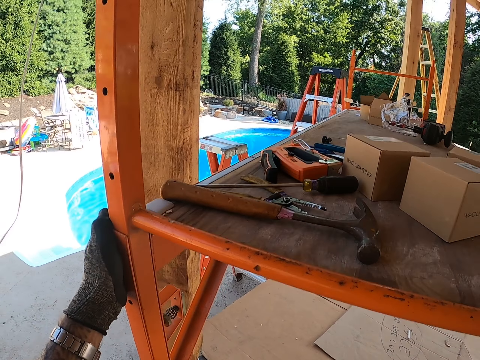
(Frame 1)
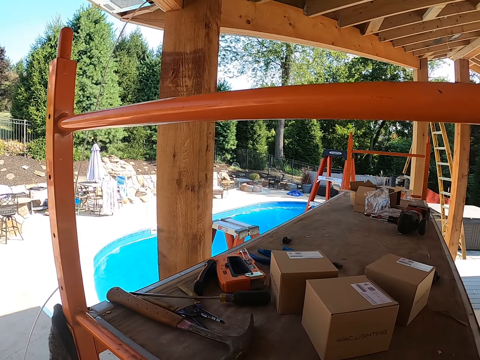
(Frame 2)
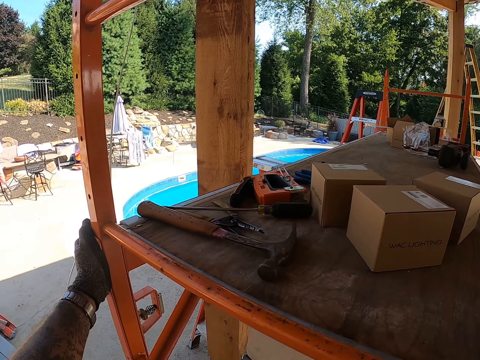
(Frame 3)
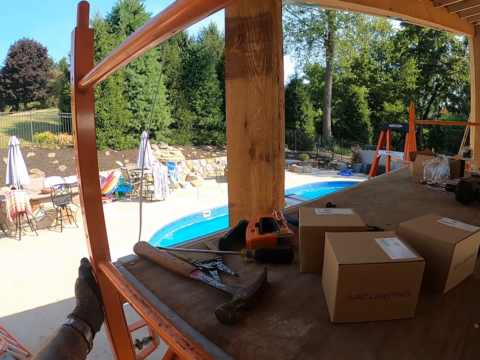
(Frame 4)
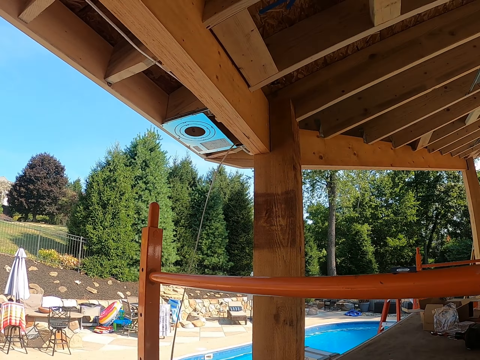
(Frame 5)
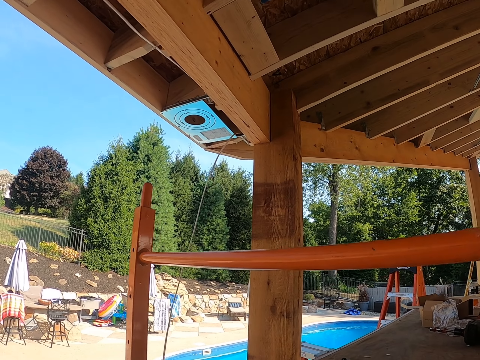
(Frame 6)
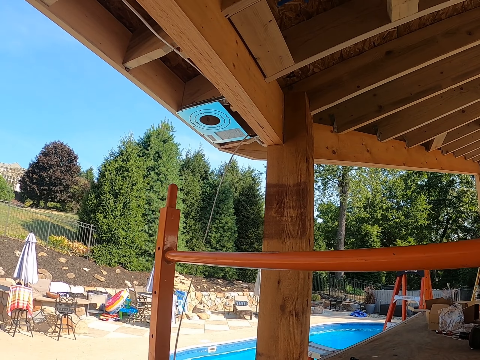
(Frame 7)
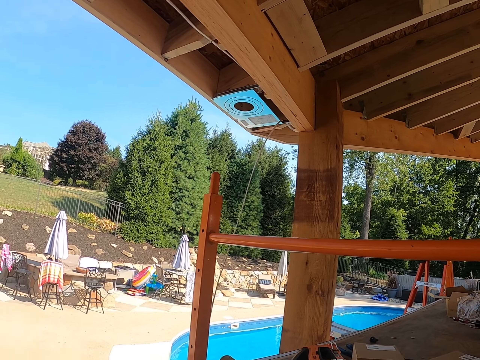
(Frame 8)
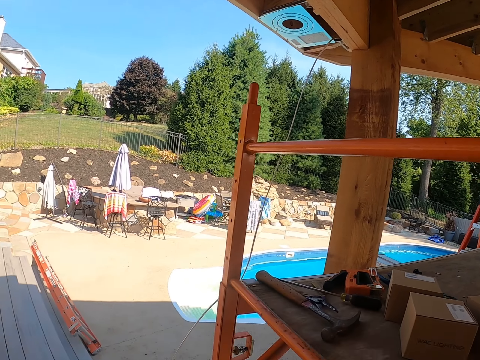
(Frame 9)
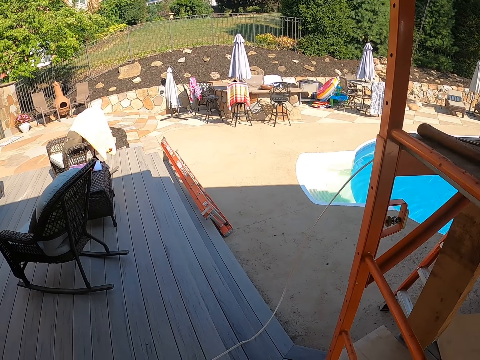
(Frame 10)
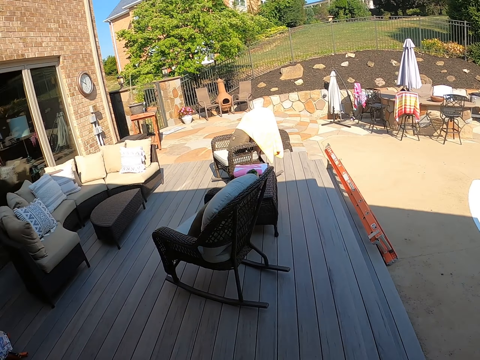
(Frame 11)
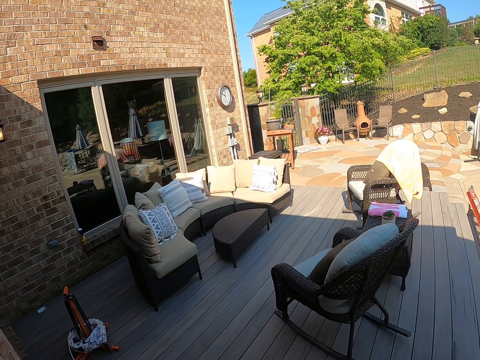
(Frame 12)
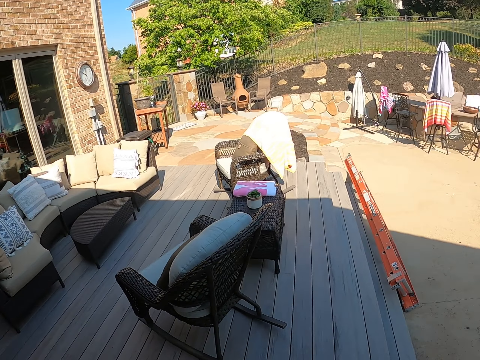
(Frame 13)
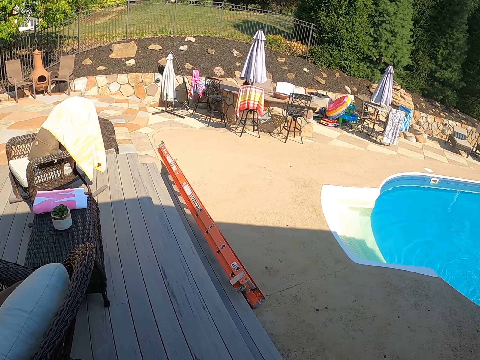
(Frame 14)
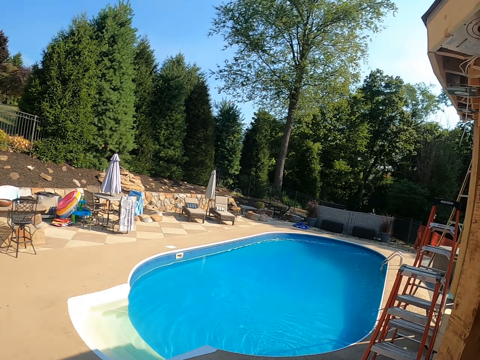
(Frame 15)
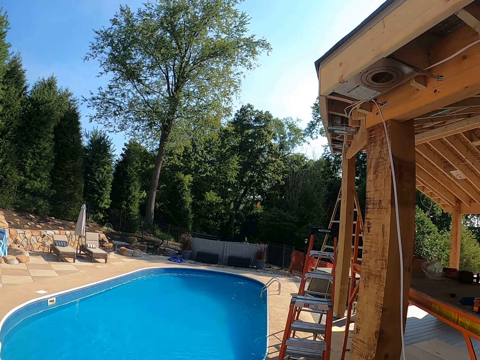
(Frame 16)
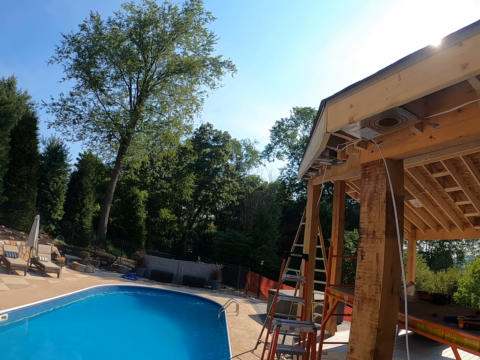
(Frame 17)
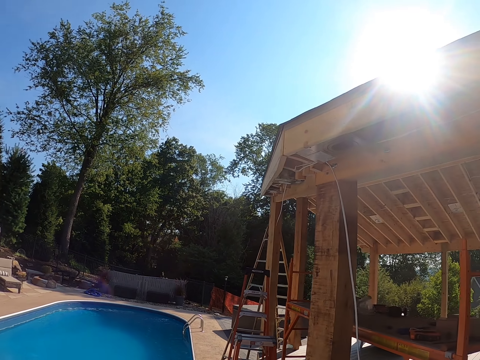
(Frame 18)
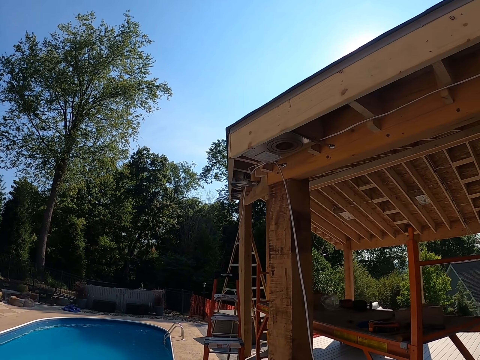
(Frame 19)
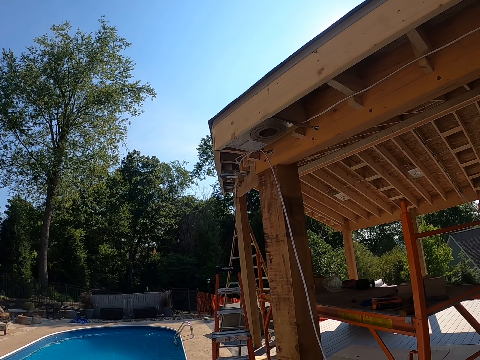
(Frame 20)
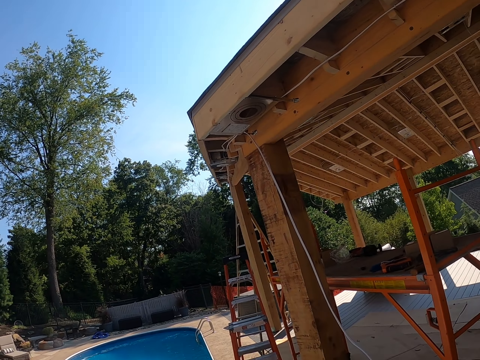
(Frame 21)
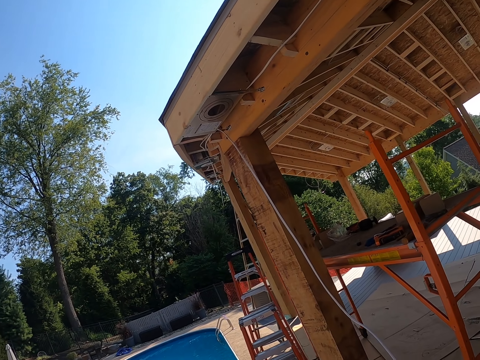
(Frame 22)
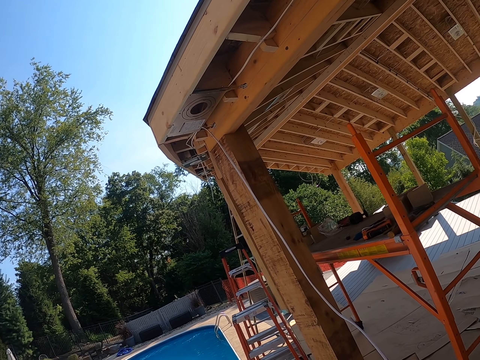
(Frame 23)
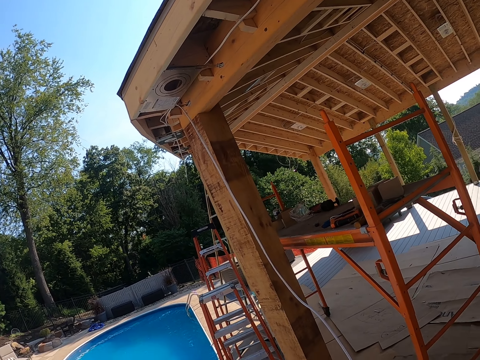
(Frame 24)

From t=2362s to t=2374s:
The camera wearer looks around the compound.

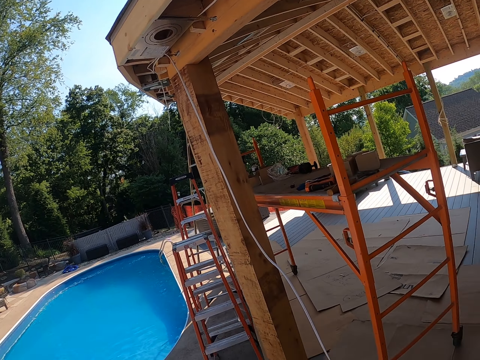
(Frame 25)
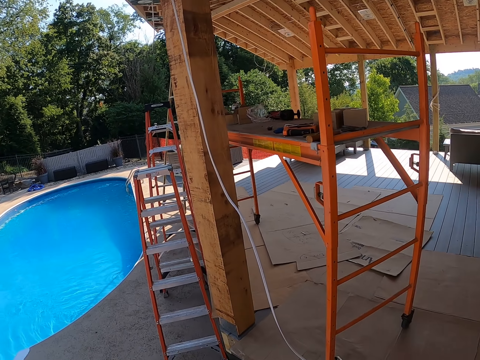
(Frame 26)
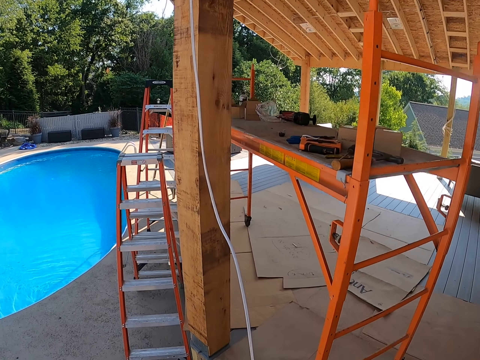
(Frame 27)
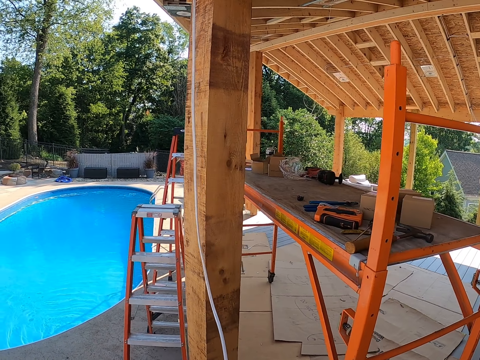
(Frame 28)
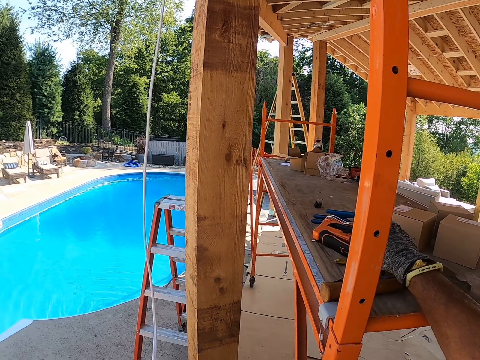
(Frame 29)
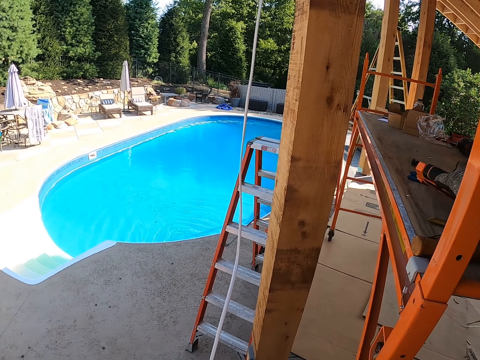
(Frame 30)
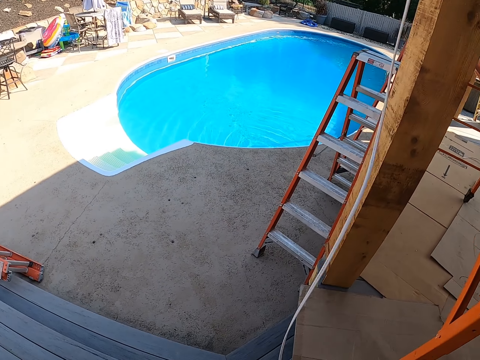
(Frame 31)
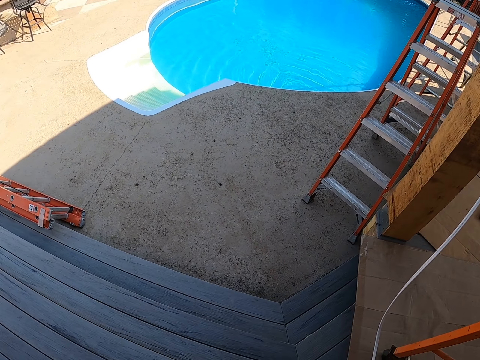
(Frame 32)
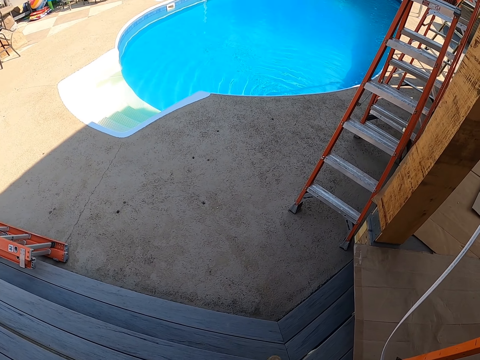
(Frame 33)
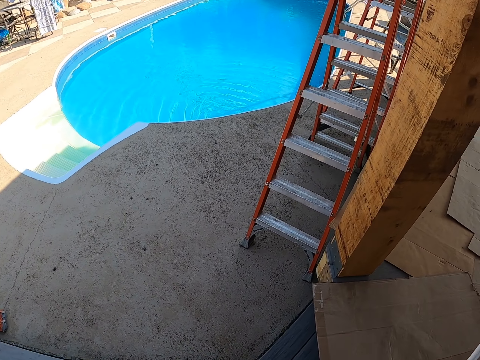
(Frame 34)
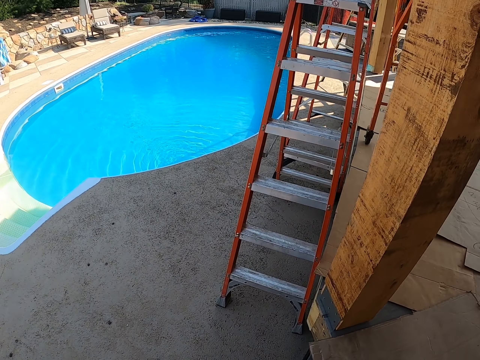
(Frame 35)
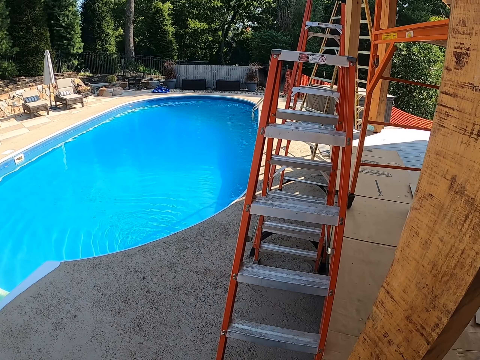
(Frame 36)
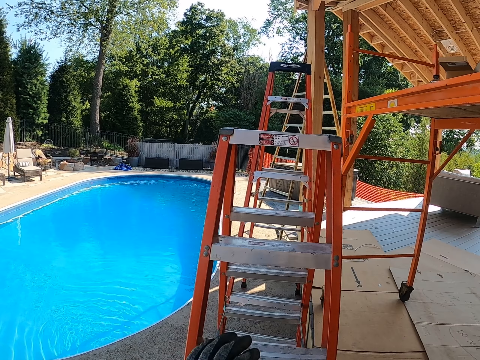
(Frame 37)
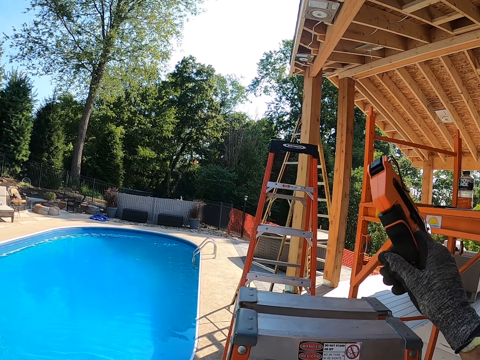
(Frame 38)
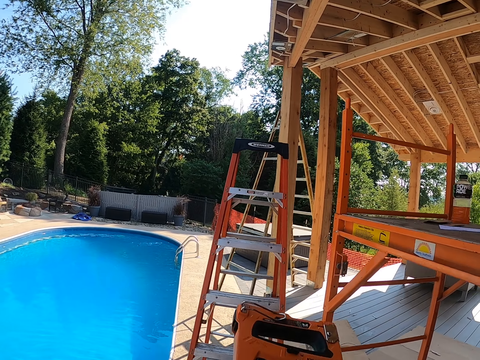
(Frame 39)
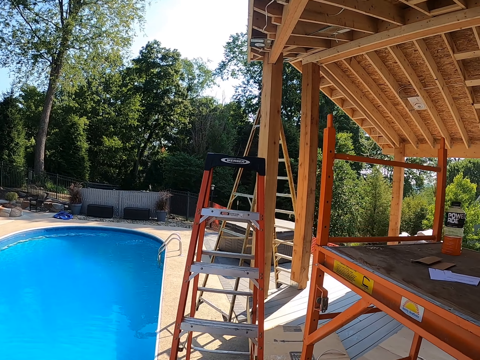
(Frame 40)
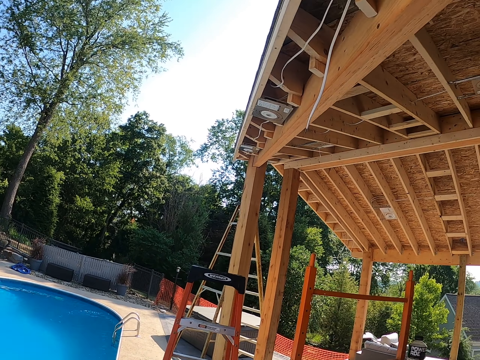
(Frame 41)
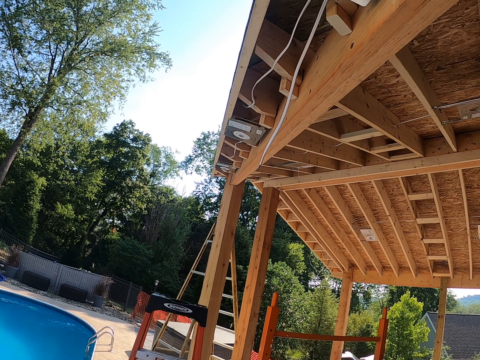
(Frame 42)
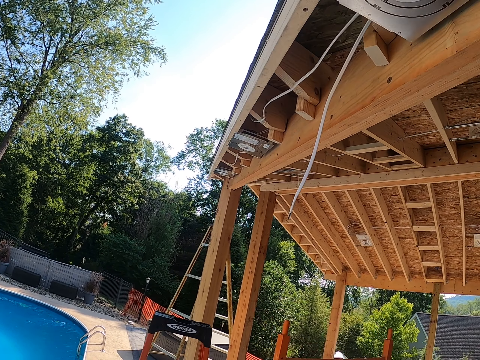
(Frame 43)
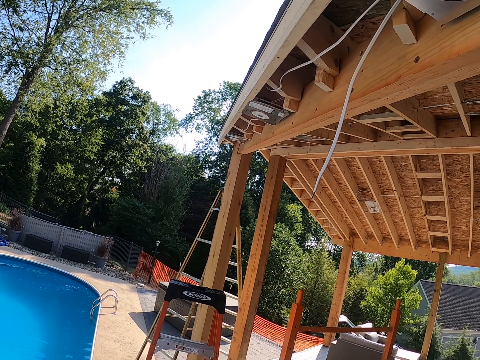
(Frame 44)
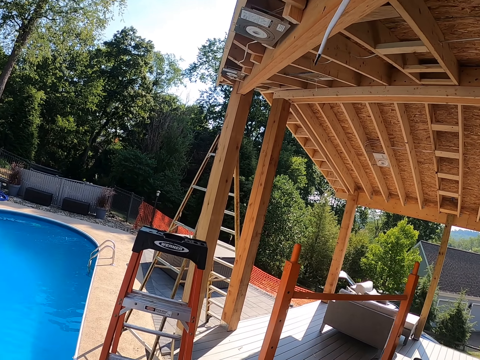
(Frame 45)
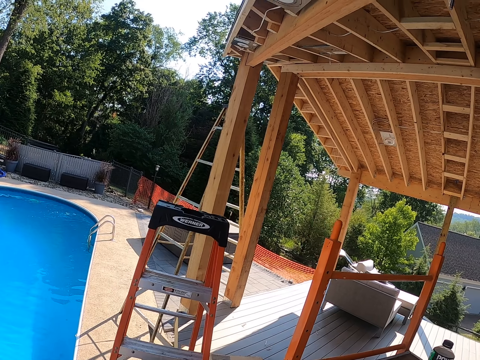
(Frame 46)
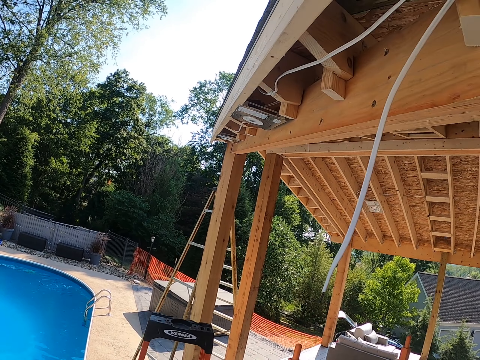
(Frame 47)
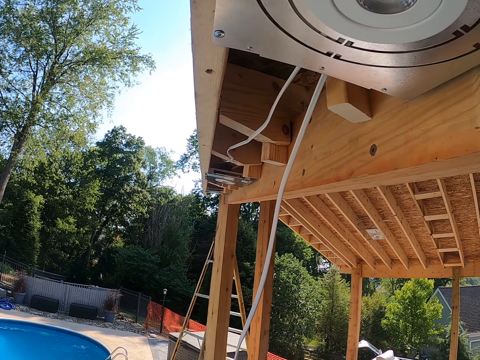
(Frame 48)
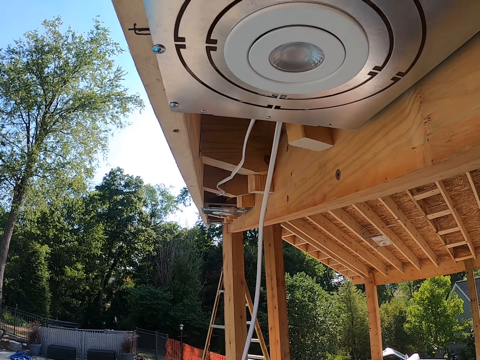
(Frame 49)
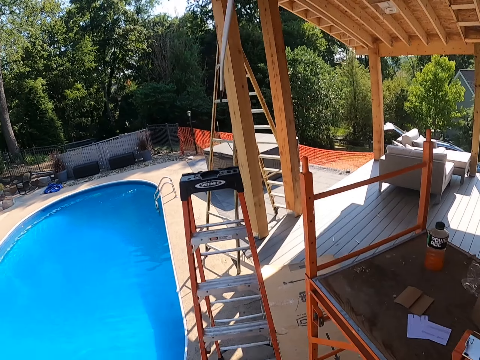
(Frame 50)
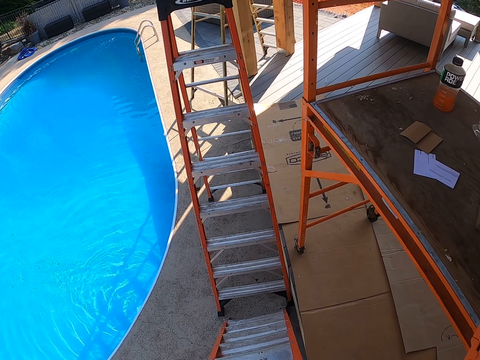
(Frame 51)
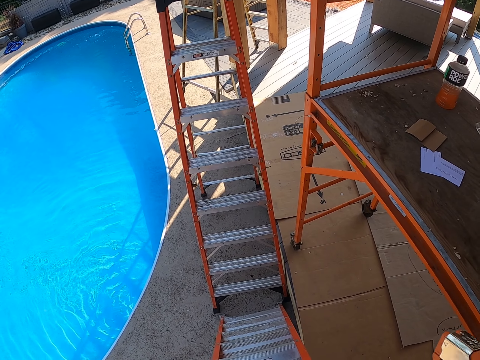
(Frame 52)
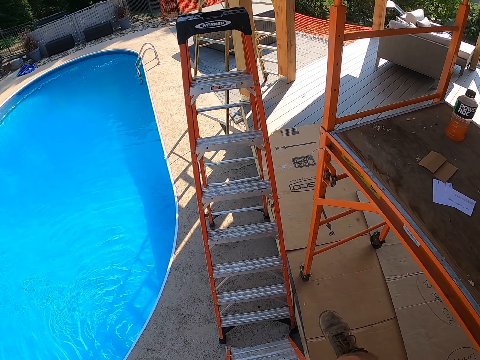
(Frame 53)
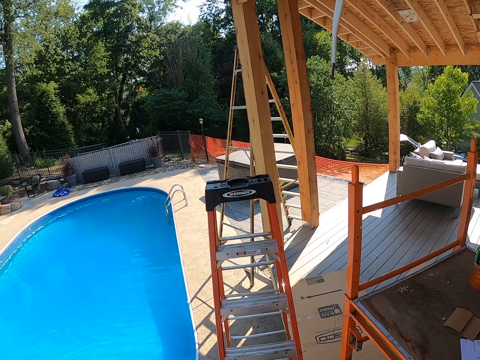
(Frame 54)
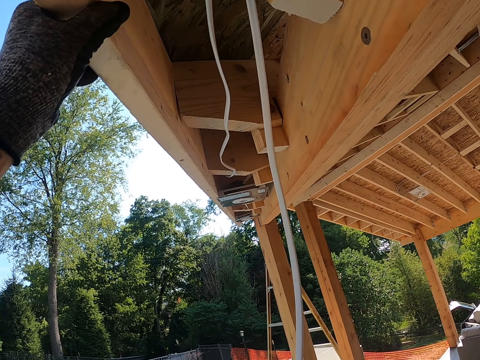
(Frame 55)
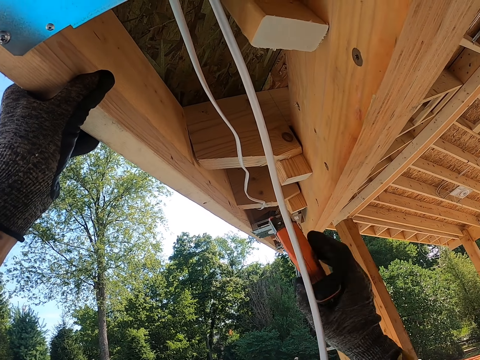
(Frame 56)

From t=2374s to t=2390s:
The camera wearer picks up something. They walk around the compound. They climb up the ladder.
